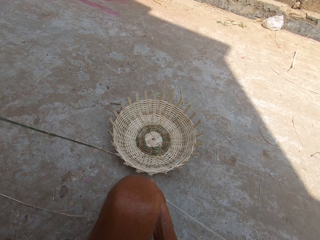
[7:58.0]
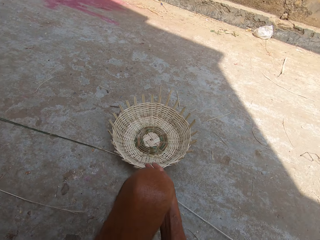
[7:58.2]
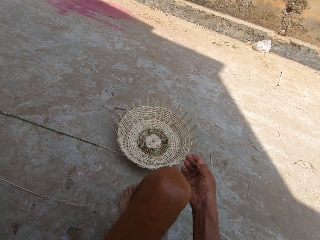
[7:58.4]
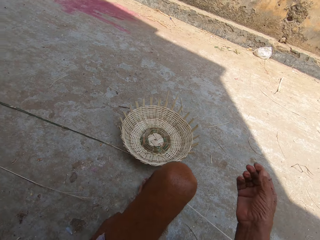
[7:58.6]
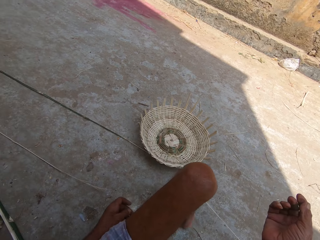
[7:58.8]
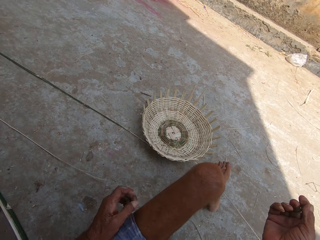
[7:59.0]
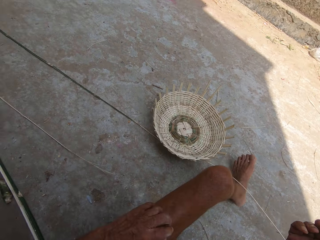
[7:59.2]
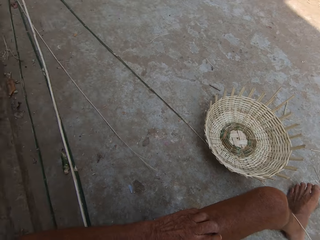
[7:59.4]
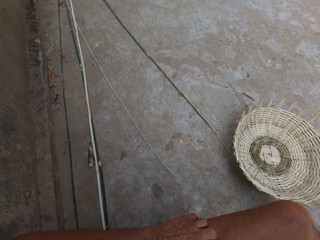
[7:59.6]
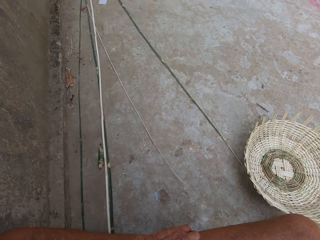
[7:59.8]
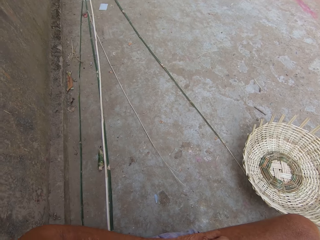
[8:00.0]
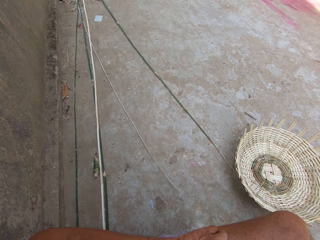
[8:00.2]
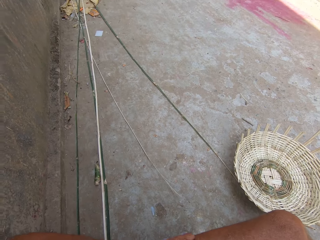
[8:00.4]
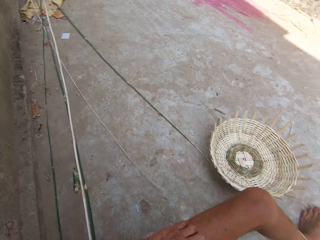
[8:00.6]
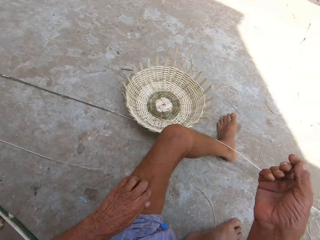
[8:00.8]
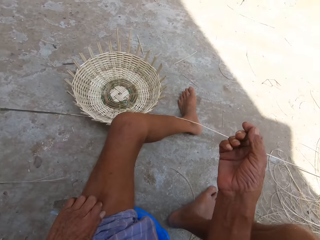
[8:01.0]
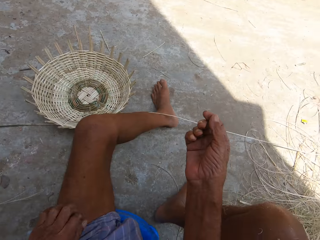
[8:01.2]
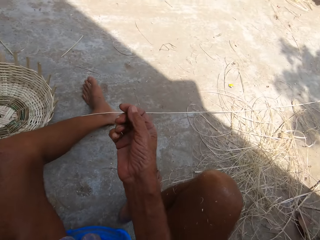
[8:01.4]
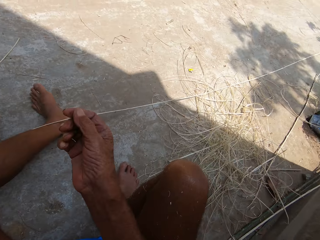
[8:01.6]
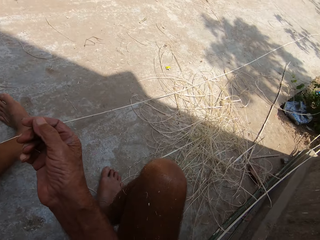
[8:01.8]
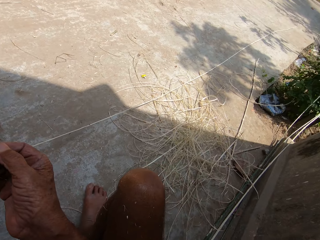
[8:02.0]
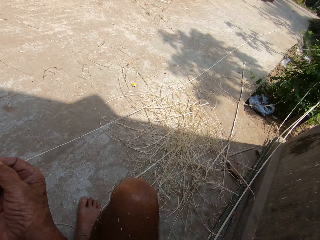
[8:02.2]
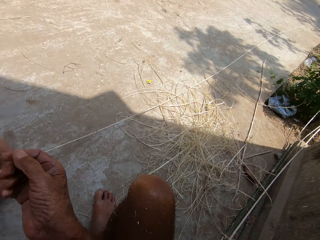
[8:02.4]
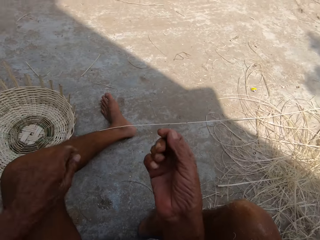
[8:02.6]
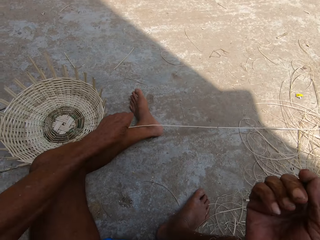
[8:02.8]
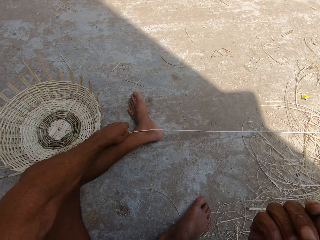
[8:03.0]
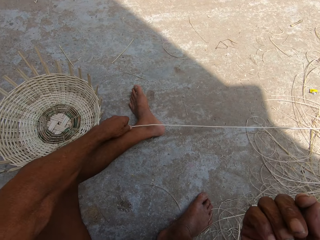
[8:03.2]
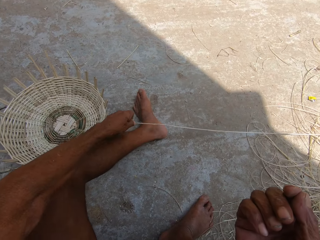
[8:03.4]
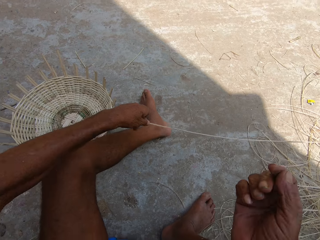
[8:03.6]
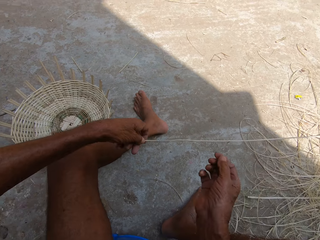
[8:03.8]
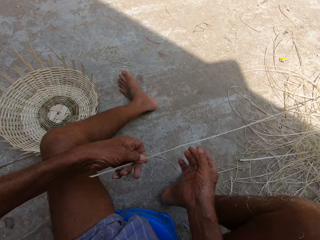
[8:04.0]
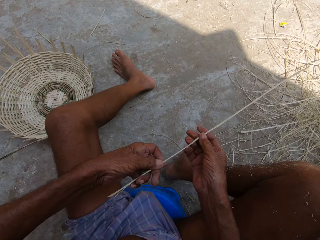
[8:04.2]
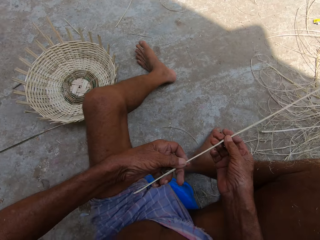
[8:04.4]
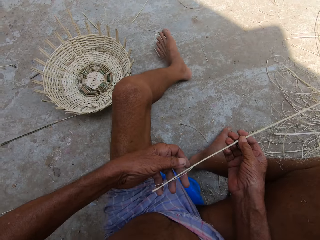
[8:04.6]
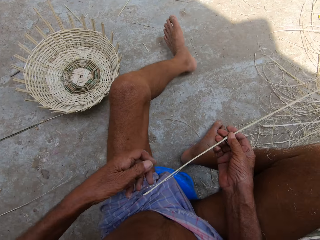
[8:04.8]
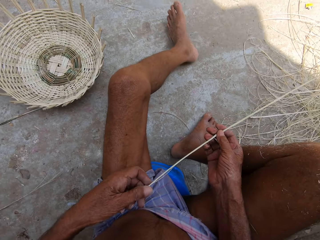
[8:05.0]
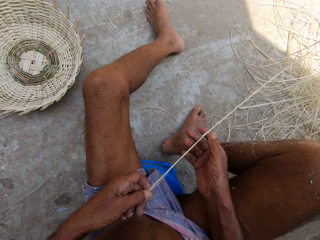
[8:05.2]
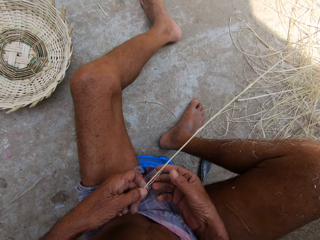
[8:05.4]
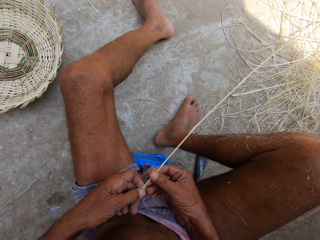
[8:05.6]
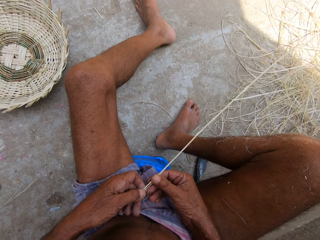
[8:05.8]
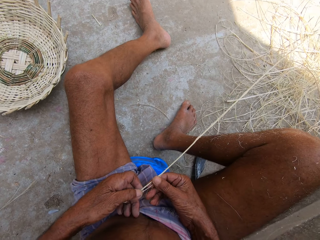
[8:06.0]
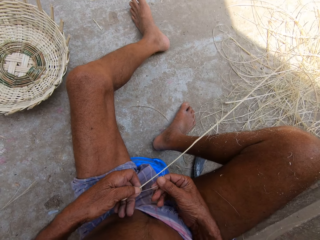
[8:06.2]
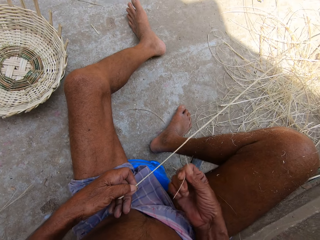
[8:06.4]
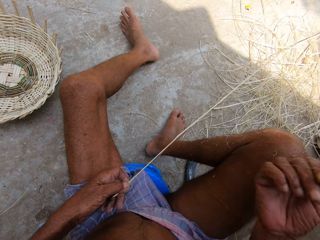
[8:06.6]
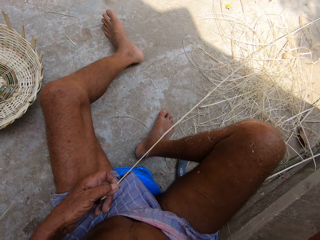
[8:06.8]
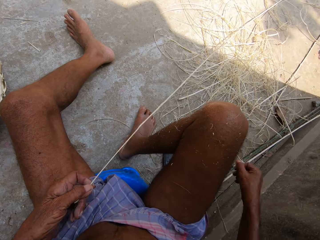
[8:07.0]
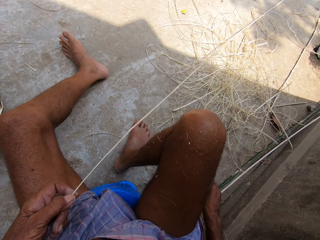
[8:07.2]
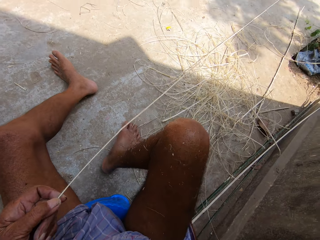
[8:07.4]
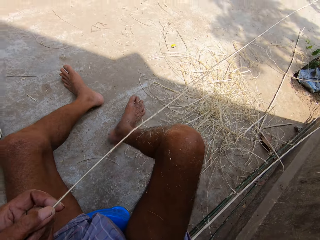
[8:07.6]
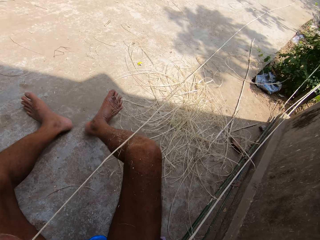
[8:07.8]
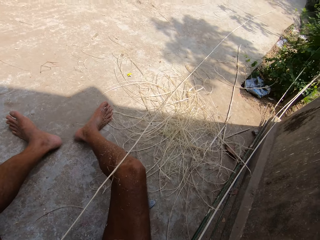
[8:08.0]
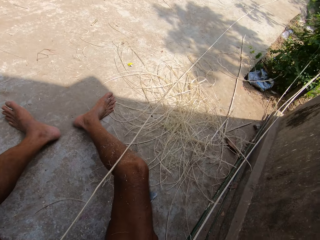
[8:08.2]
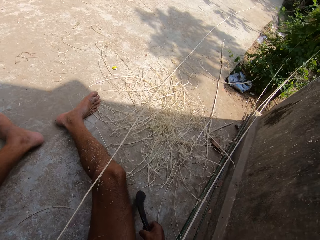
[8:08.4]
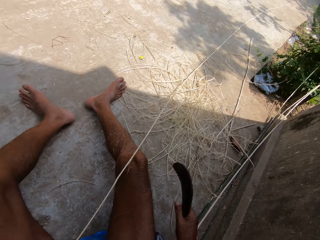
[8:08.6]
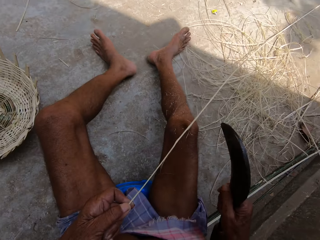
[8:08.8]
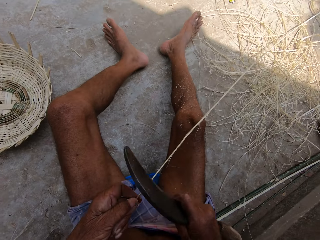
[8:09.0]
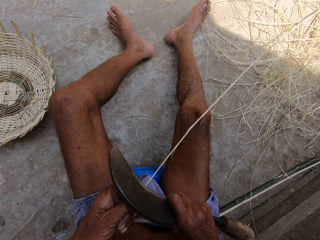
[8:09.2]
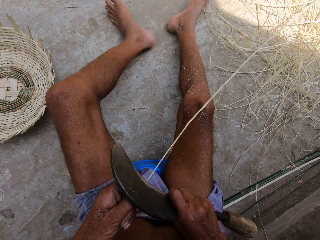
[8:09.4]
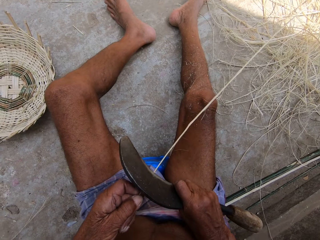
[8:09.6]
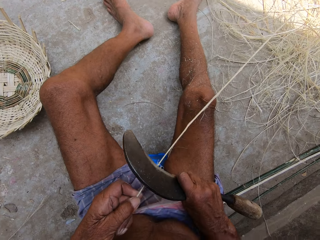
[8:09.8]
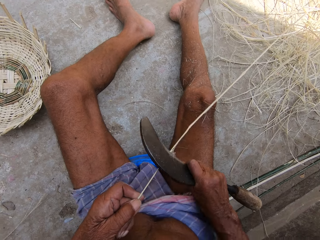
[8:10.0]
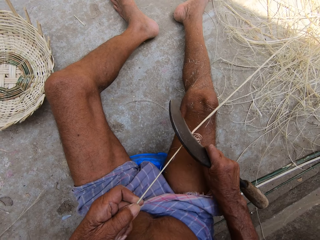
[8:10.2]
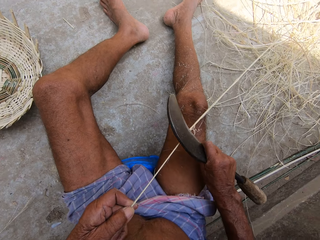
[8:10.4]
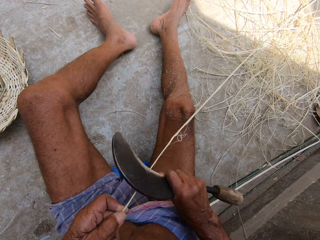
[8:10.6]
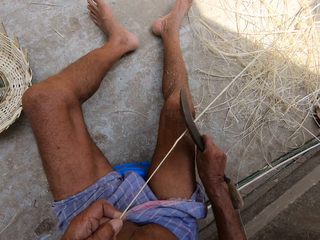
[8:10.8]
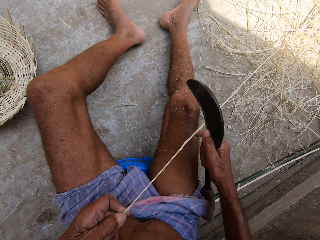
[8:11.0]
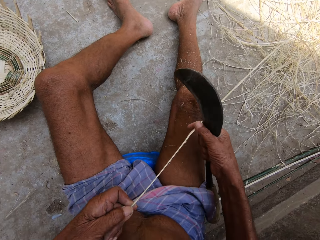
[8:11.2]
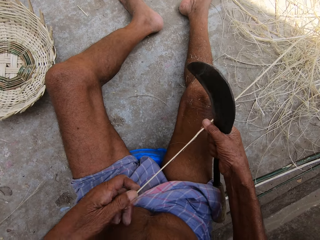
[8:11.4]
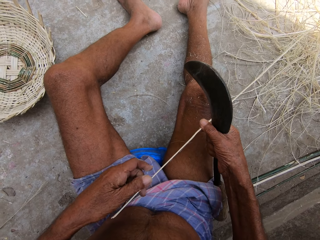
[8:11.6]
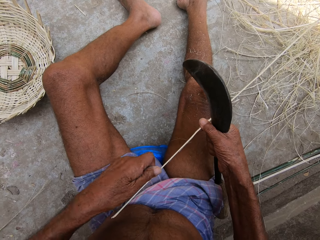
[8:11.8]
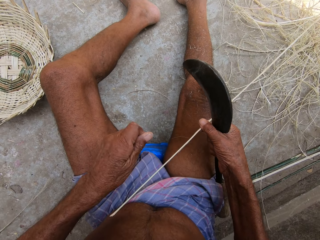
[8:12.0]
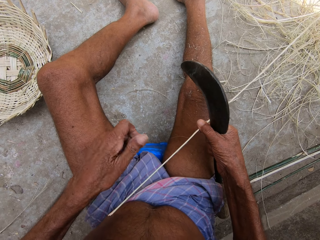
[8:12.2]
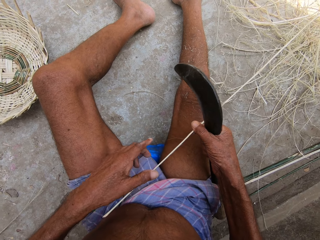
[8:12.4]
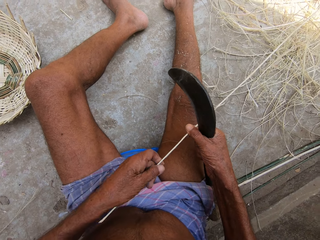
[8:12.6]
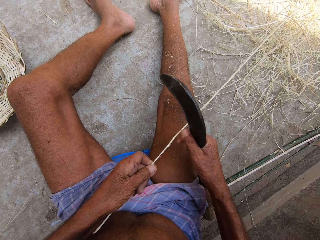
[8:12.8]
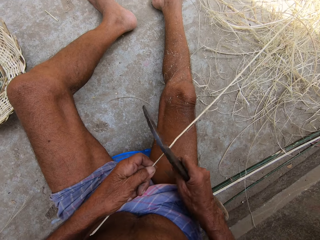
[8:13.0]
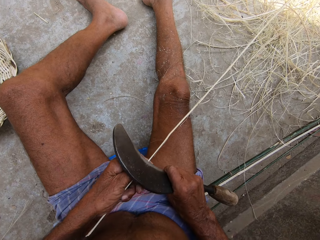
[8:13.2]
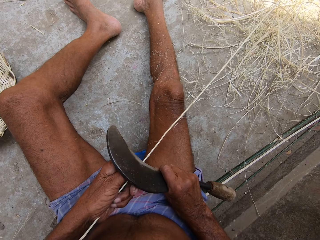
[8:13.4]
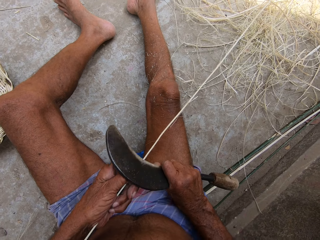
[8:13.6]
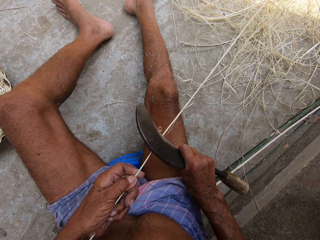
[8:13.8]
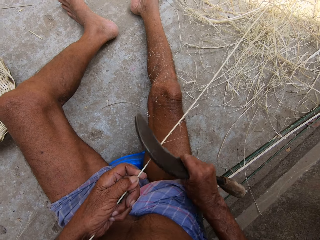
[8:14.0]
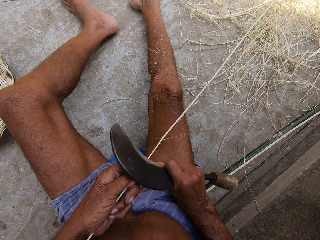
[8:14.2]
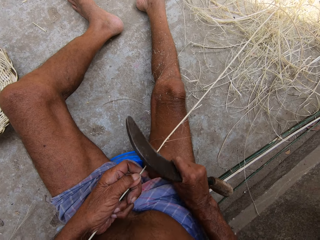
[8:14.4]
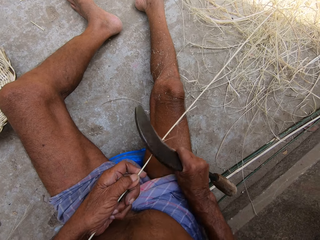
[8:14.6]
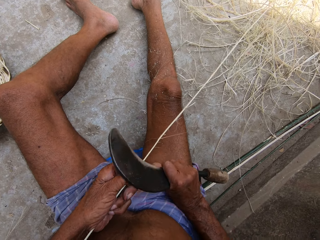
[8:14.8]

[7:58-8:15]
The camera wearer picks the bamboo stick on the floor with his left hand. He holds the bamboo stick in his left hand with his right hand. He picks the curved knife from the floor with his right hand. He smoothens the interwoven strips. He scrapes the bamboo stick in his left hand with the curved knife in his right hand.

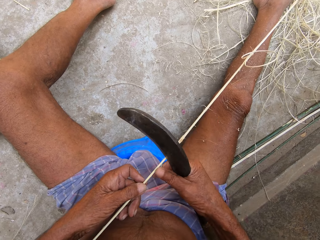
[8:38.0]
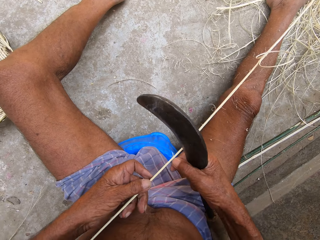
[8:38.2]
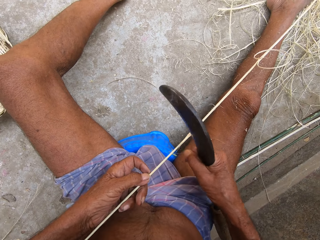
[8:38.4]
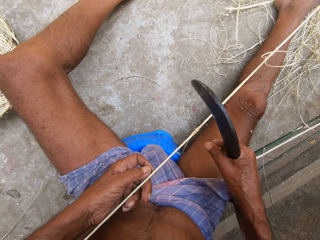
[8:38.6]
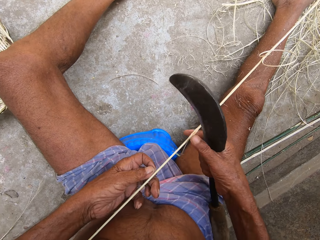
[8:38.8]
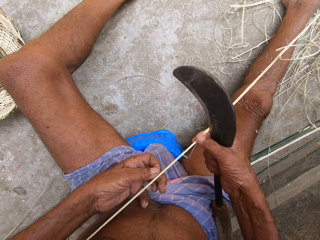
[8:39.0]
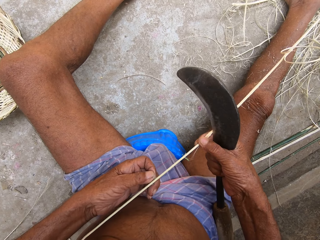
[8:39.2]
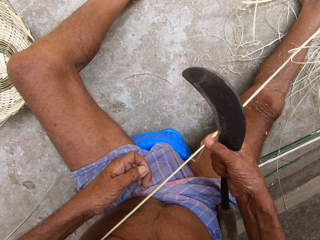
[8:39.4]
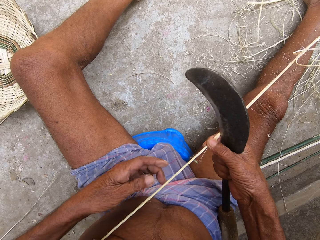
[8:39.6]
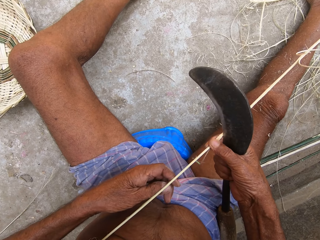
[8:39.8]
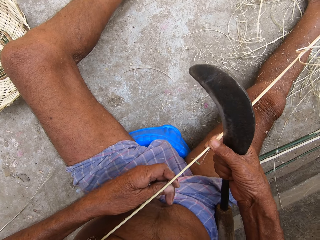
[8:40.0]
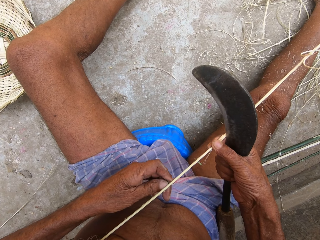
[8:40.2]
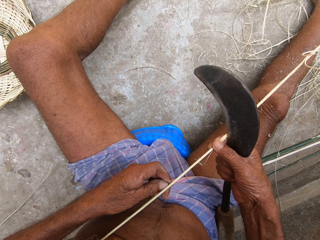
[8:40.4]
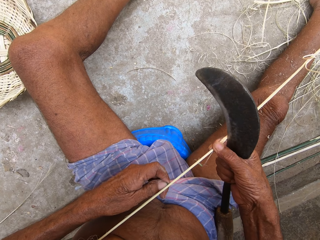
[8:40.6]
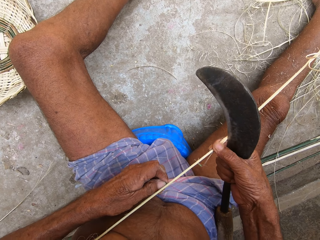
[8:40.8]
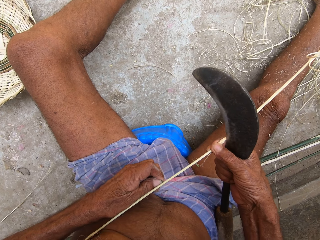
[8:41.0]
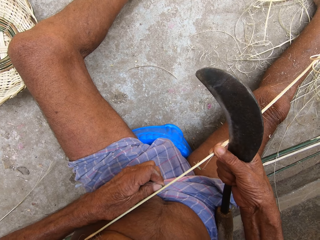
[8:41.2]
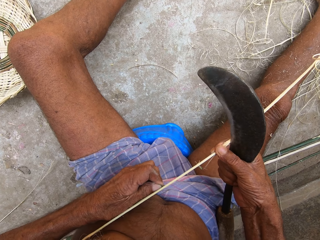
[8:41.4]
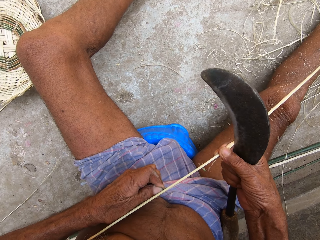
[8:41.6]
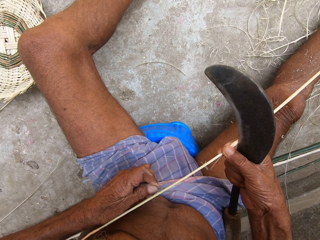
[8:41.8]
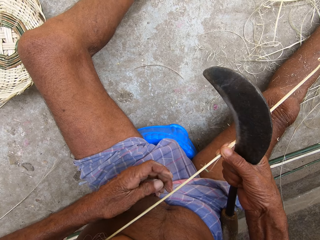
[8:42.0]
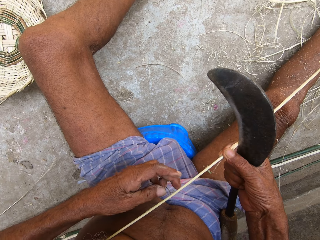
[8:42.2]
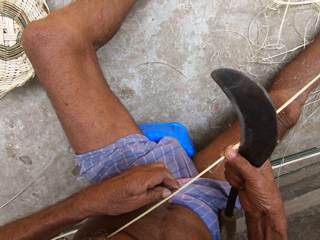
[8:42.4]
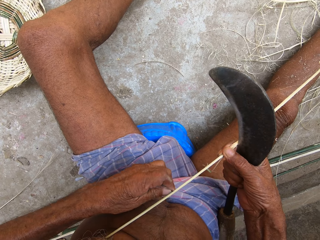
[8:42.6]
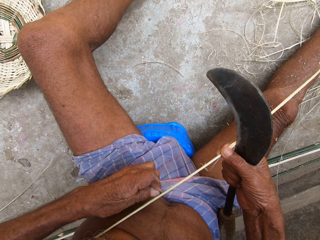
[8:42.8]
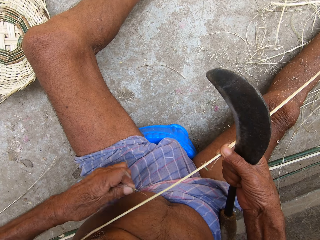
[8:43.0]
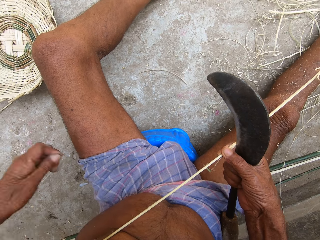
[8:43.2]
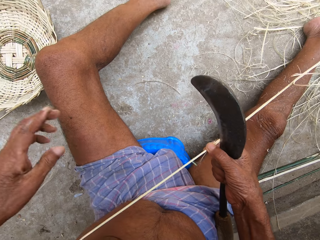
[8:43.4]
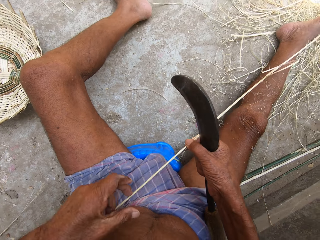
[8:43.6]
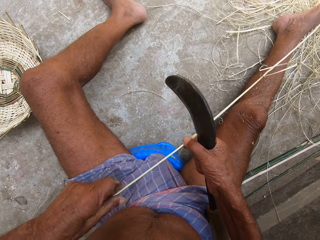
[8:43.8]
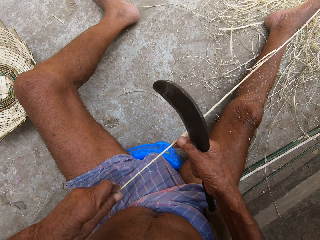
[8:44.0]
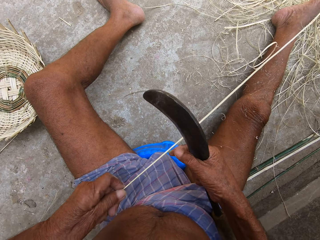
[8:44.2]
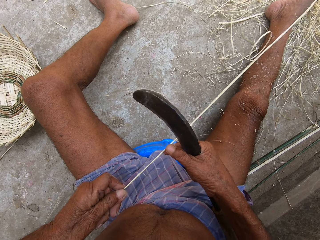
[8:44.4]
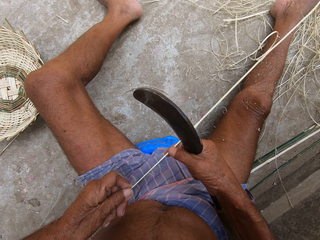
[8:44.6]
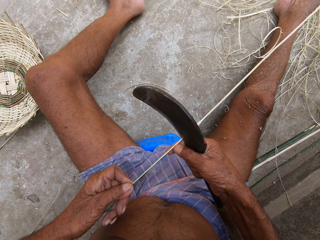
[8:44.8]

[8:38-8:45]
The camera wearer pulls a strand on the bamboo stick with his left hand.
